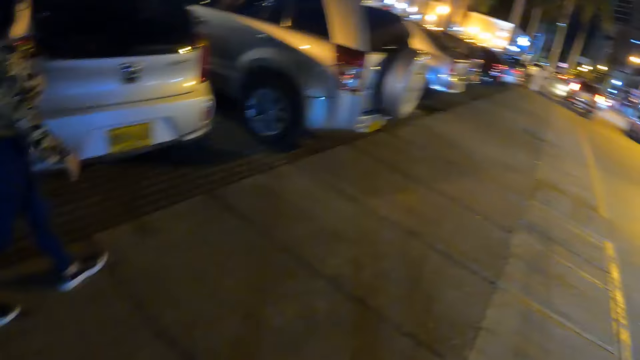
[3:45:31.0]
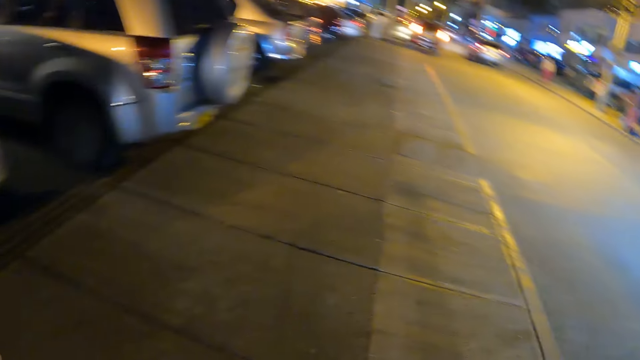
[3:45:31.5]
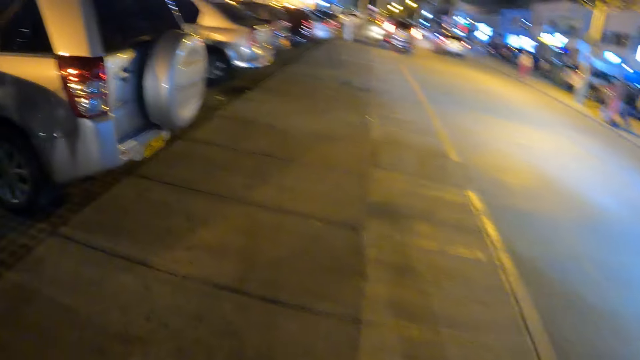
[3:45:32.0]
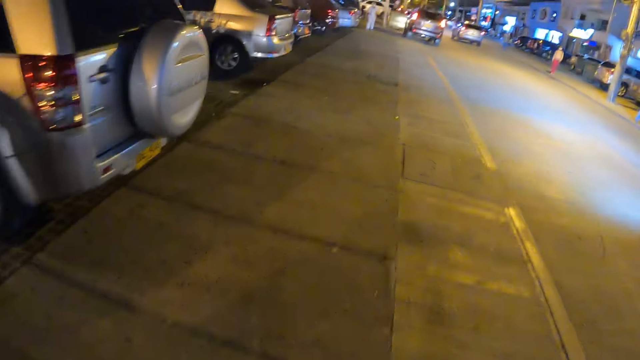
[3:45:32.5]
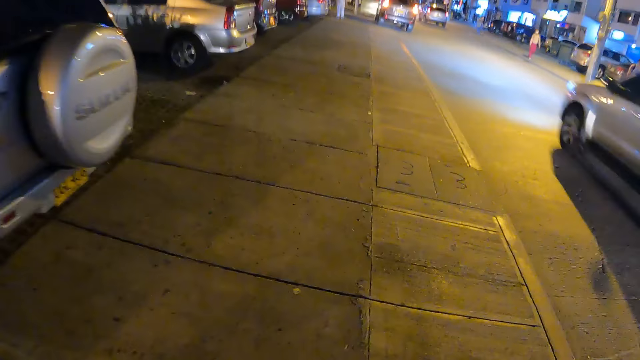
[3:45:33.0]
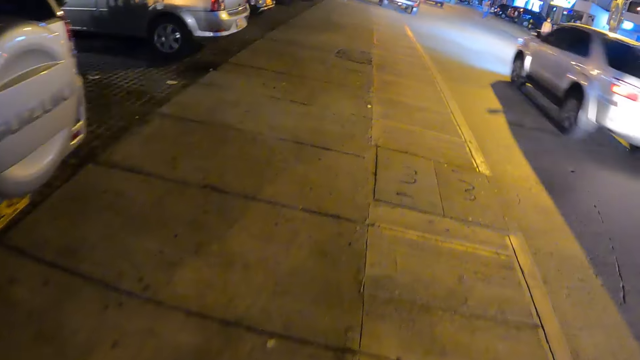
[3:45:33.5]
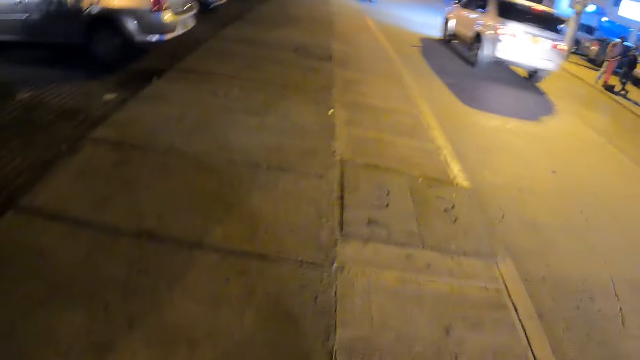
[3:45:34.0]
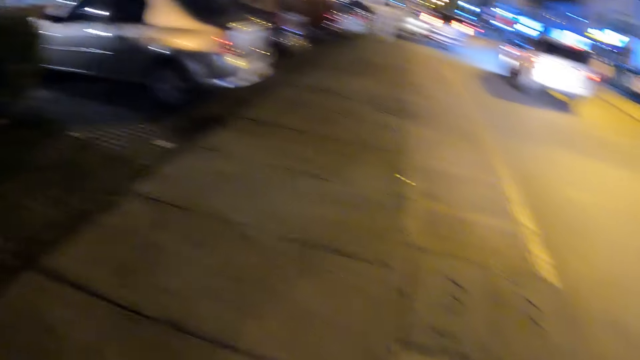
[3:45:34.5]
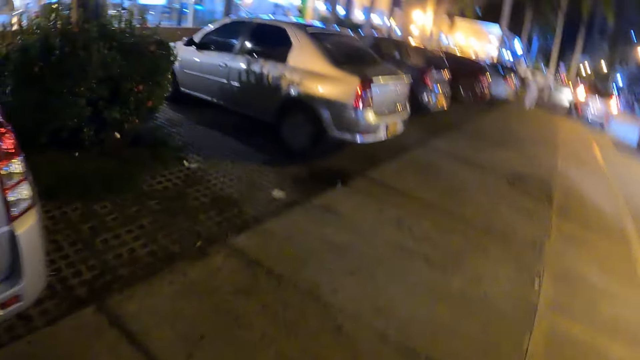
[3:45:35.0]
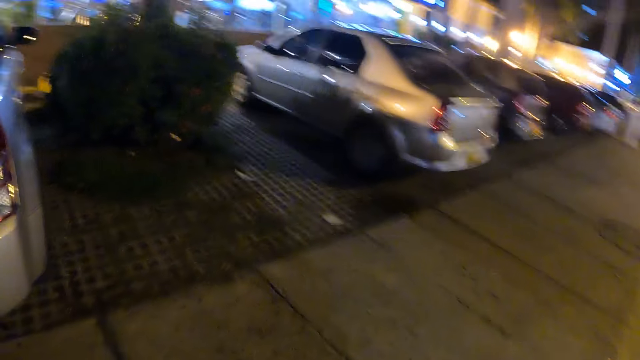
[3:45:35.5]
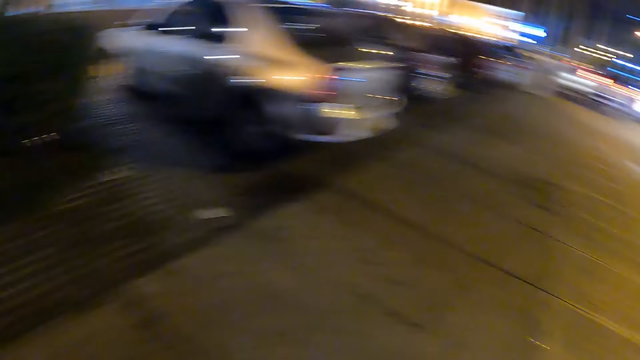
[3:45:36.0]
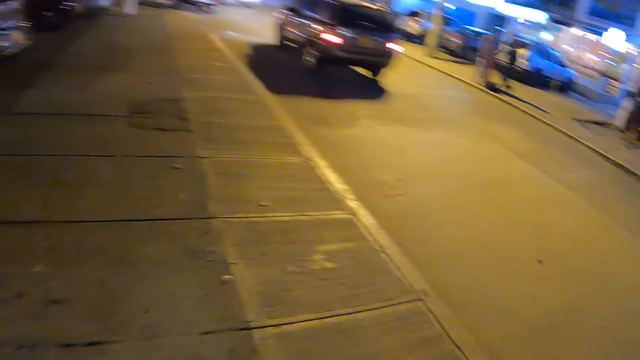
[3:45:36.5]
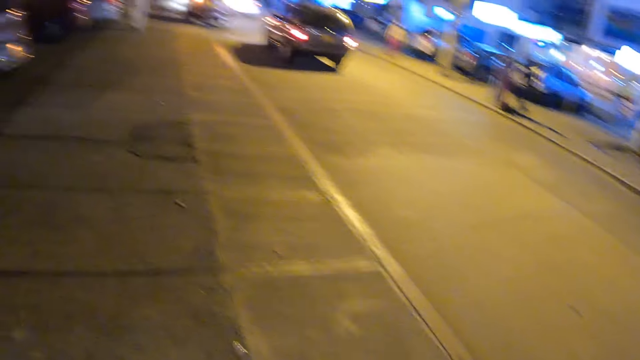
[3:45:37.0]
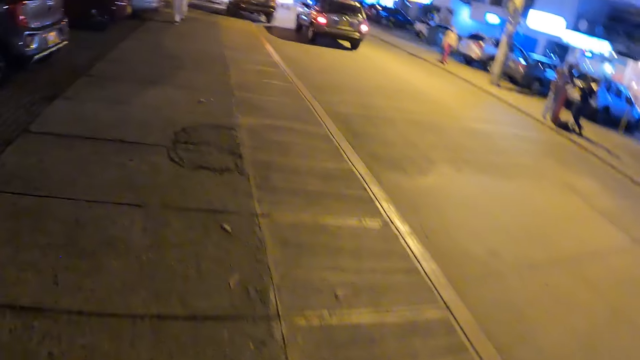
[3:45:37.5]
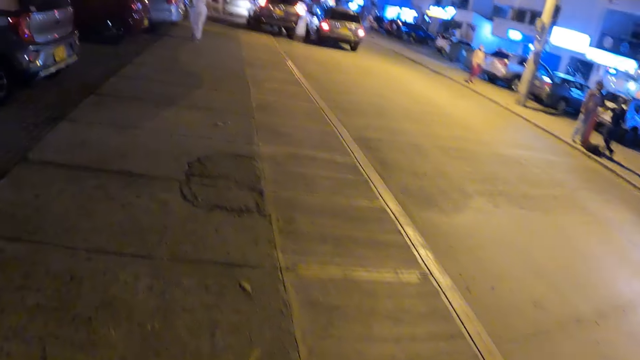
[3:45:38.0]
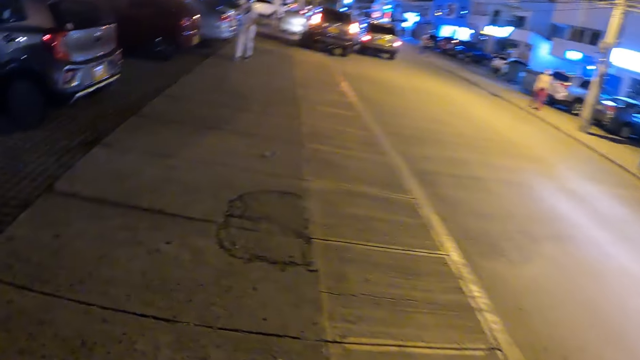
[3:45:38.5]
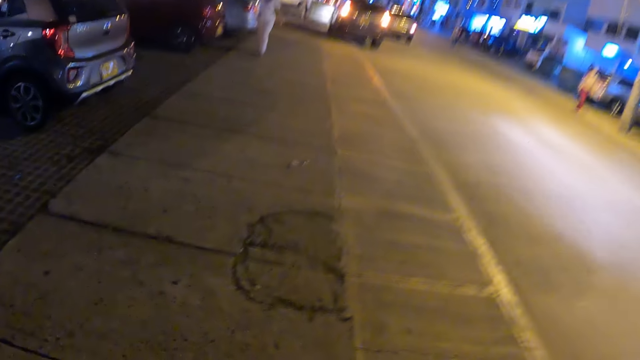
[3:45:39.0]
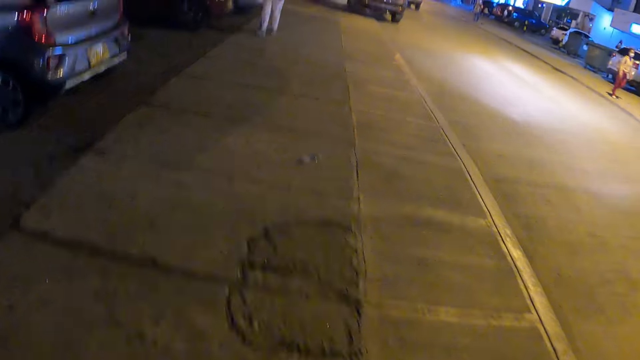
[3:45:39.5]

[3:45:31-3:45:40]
The camera wearer looks to the side.

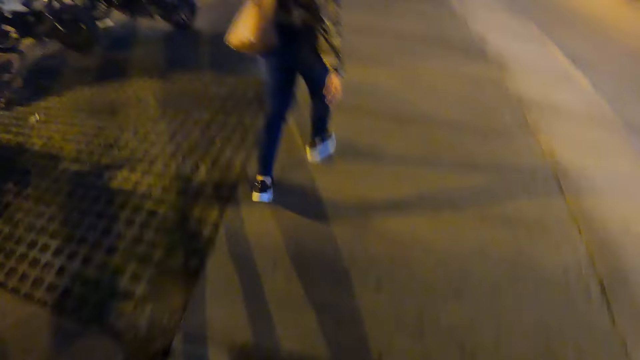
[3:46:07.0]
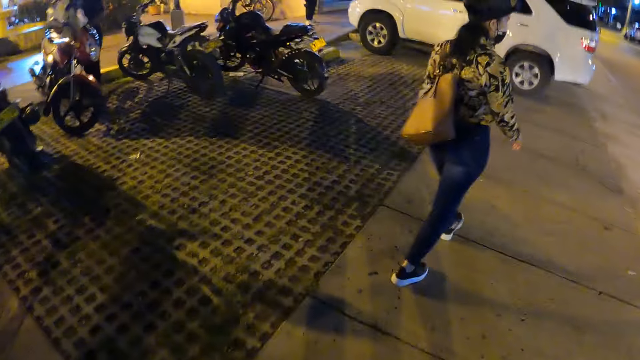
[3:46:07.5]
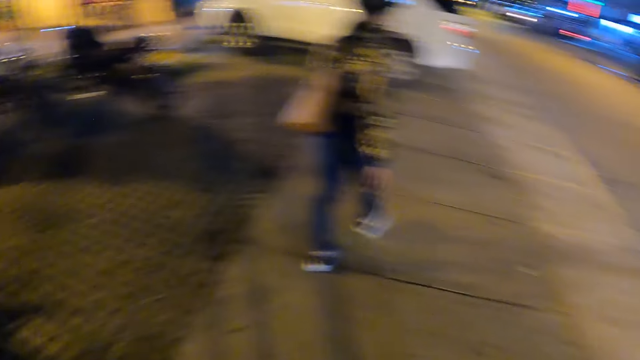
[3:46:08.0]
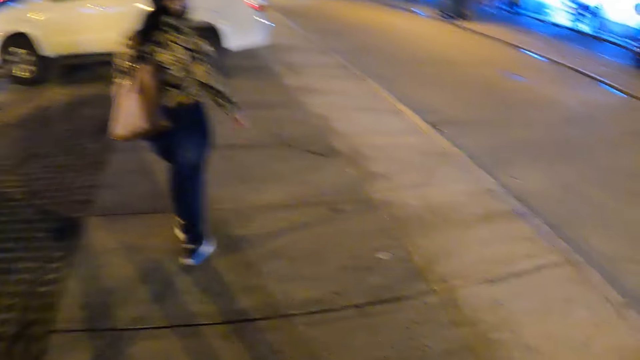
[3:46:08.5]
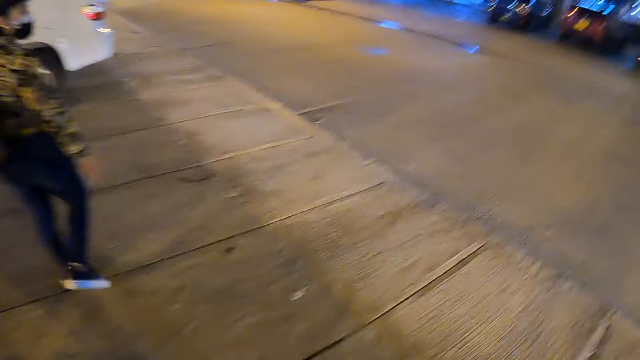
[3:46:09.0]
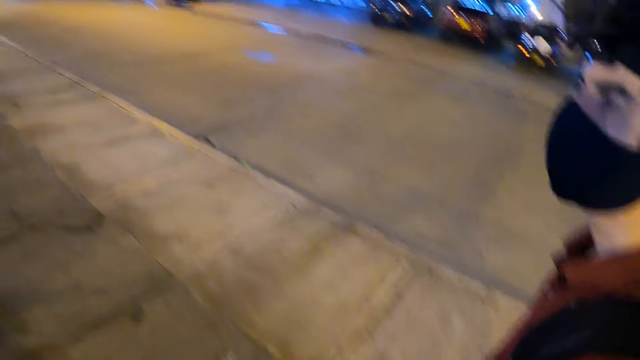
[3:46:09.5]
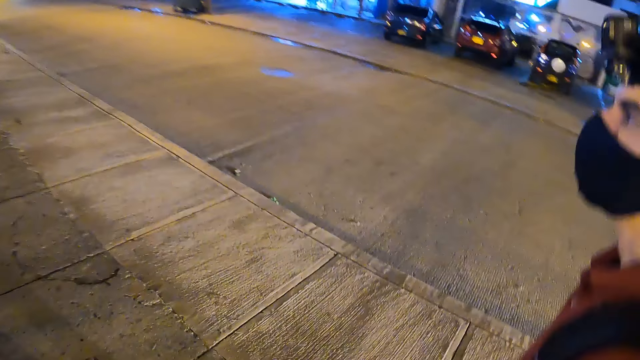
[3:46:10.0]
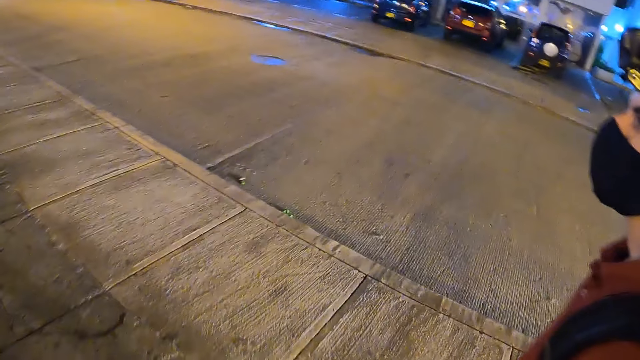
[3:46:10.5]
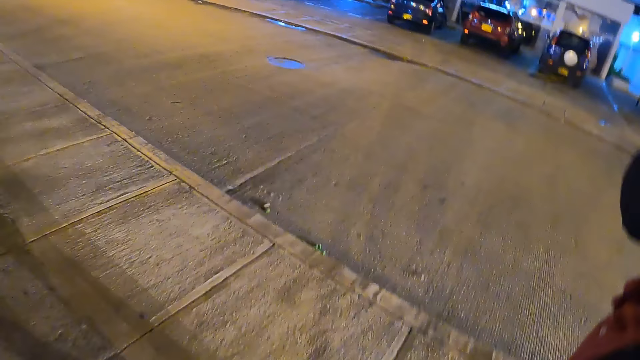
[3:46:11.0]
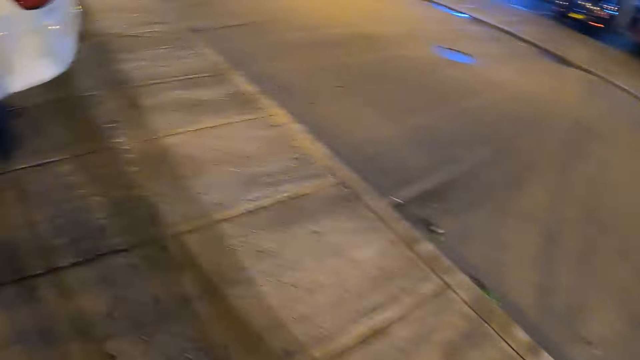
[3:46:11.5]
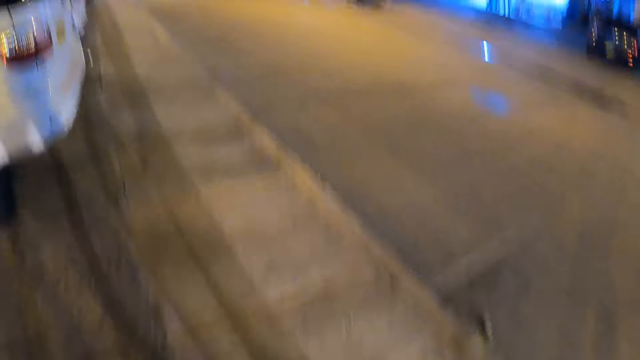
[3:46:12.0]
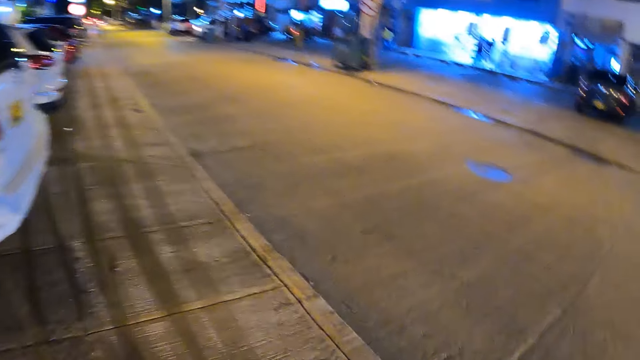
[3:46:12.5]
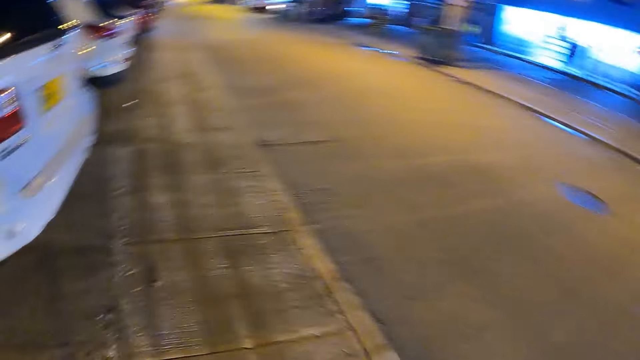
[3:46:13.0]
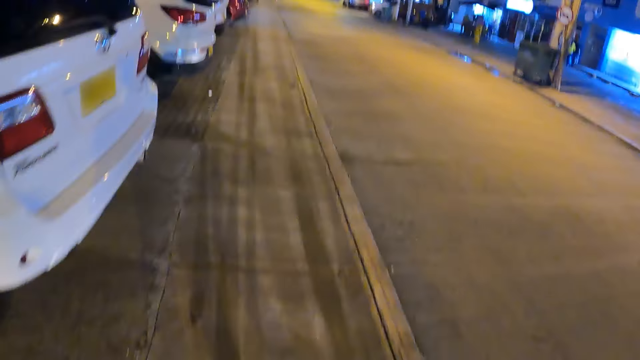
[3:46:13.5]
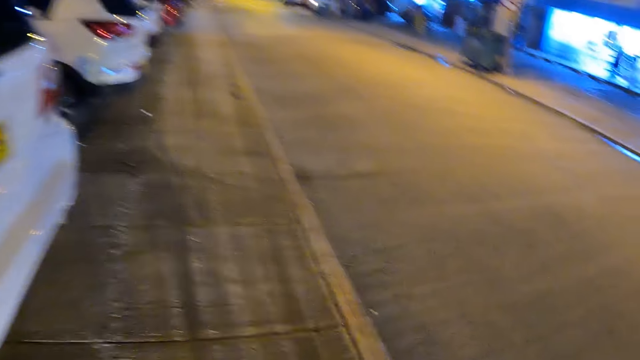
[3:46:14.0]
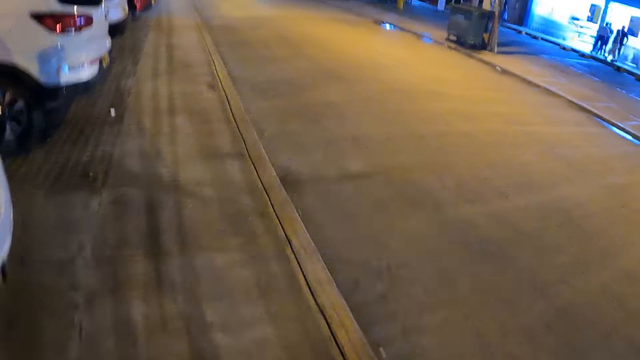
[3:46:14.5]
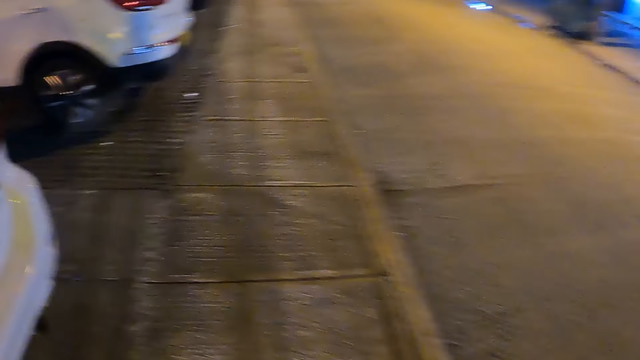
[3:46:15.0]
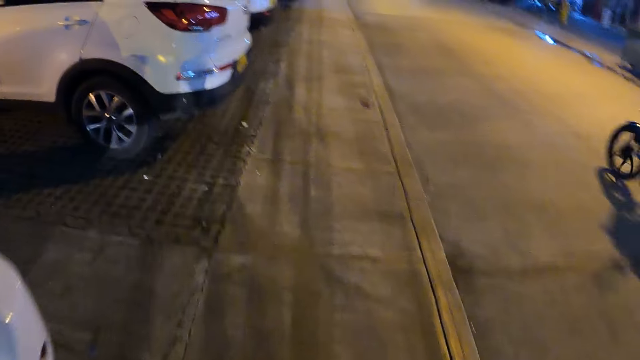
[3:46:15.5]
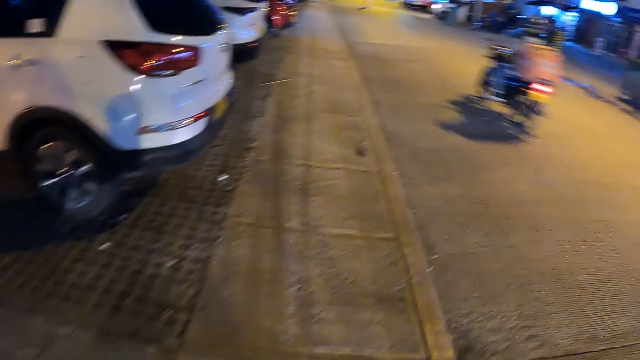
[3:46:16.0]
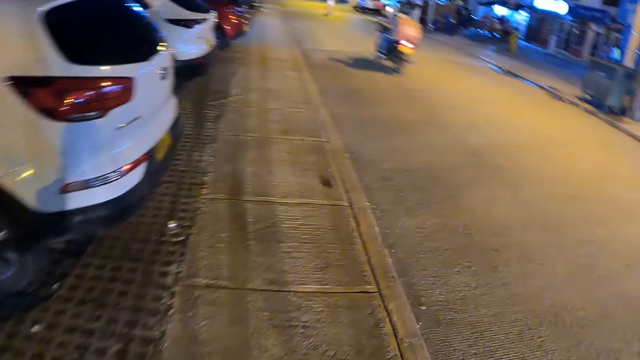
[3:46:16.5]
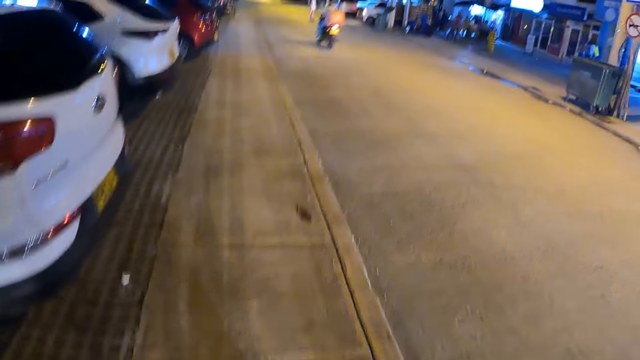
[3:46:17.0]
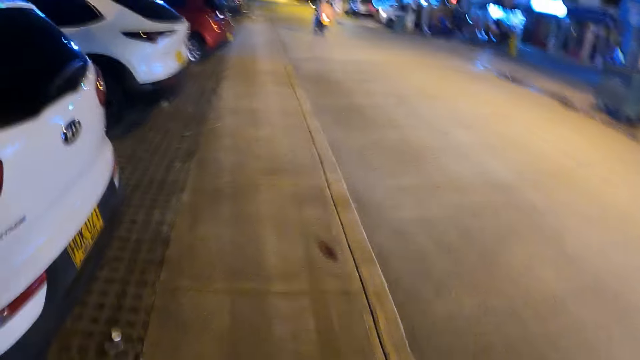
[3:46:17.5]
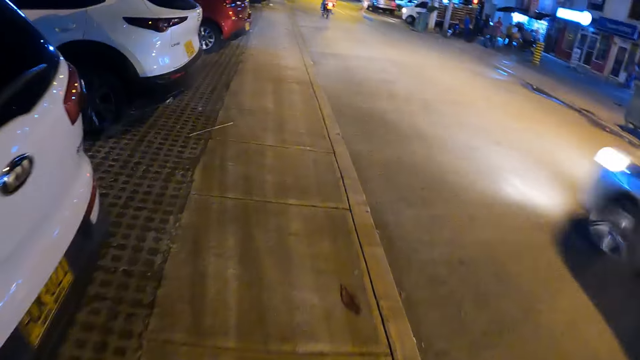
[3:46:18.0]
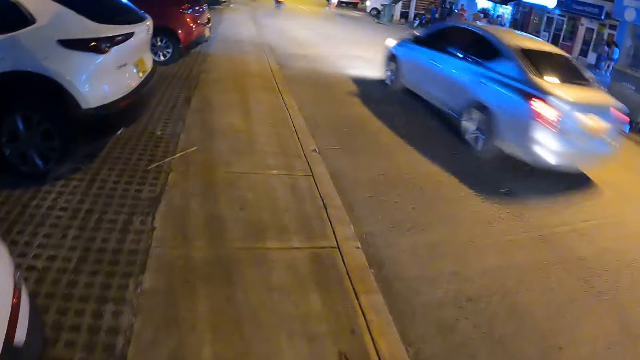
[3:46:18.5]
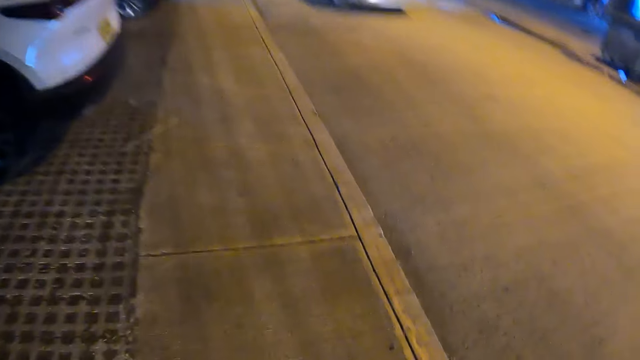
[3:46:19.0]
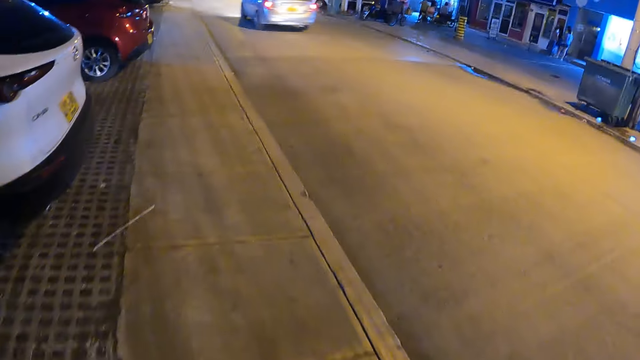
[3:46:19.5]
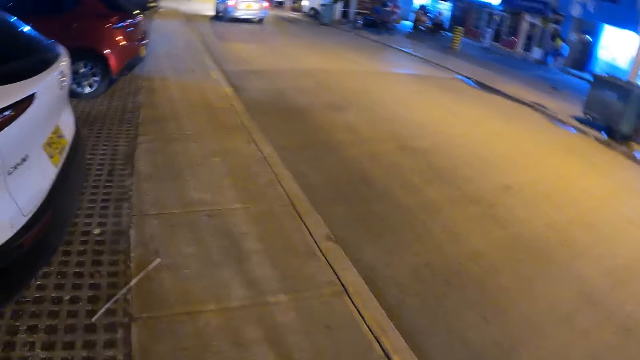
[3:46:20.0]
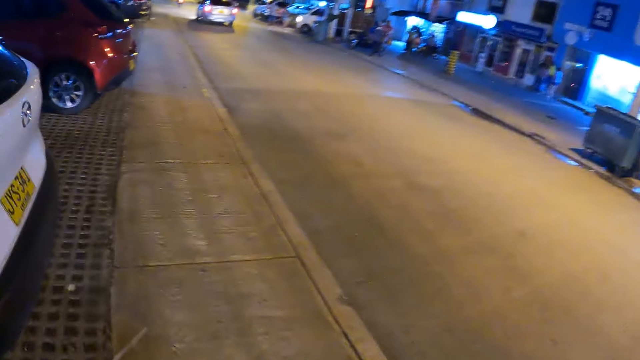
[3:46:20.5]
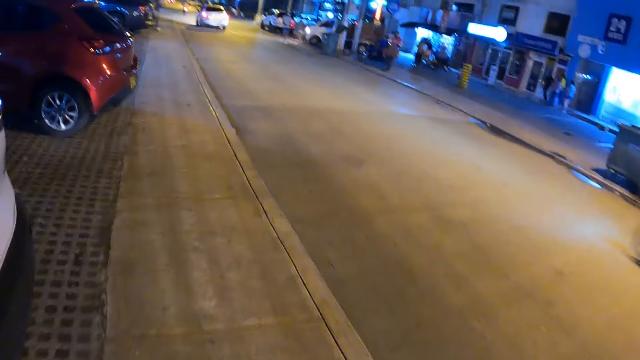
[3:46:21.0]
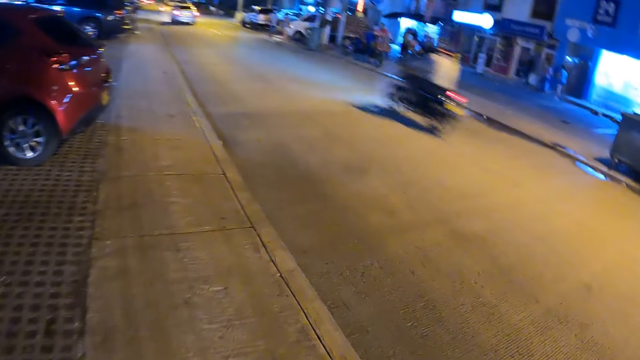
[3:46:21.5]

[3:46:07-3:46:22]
The camera wearer looks at a man. A person looks at another person. The camera wearer walks on the road side with a third person and the first person.
